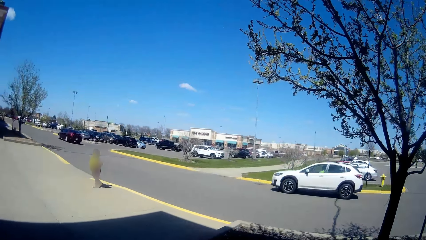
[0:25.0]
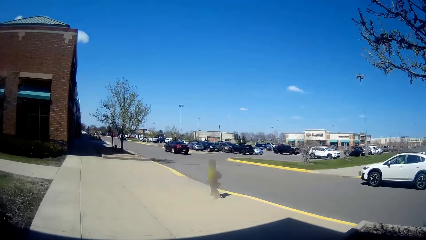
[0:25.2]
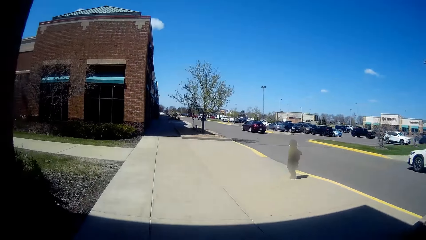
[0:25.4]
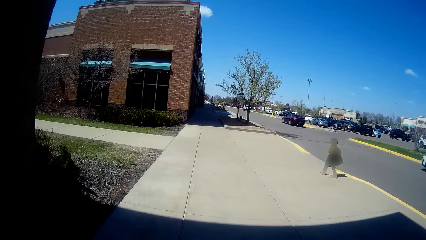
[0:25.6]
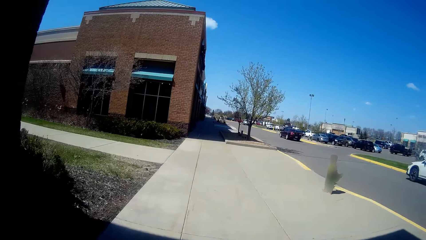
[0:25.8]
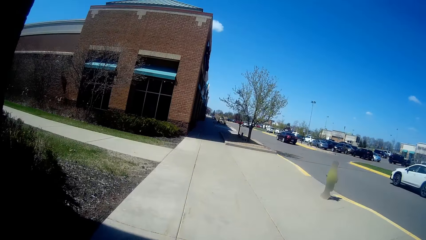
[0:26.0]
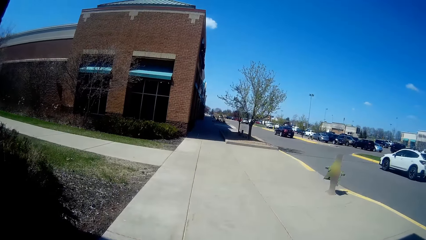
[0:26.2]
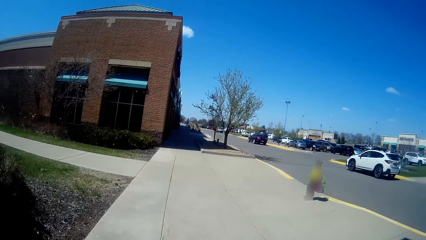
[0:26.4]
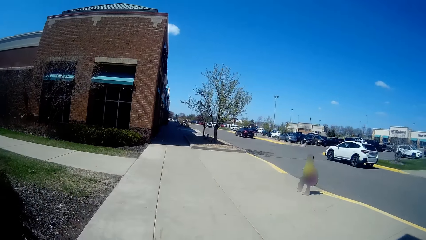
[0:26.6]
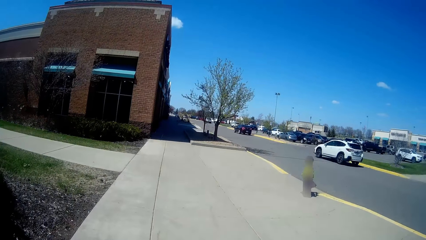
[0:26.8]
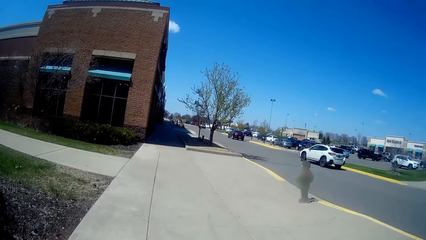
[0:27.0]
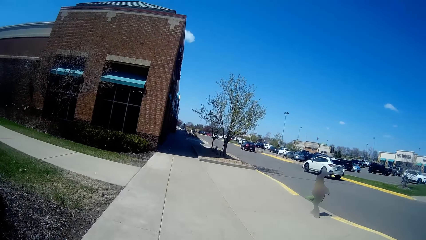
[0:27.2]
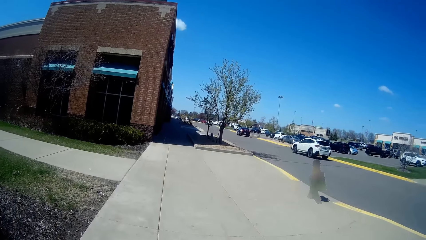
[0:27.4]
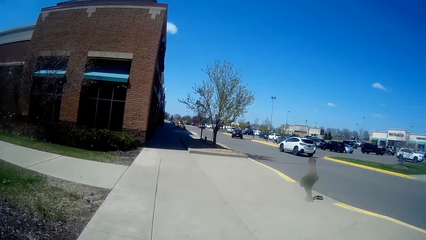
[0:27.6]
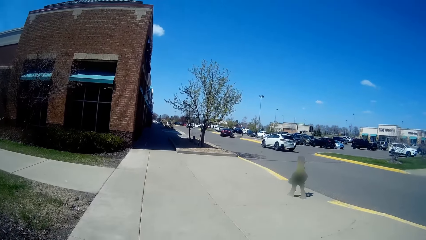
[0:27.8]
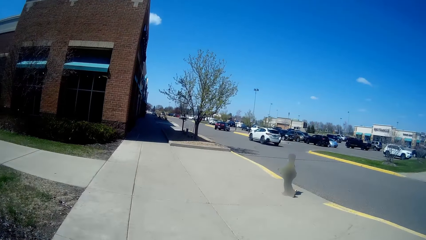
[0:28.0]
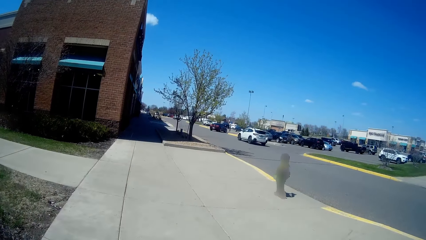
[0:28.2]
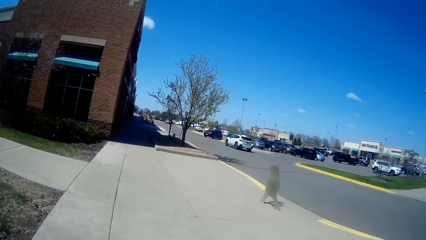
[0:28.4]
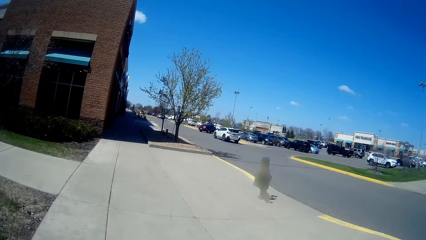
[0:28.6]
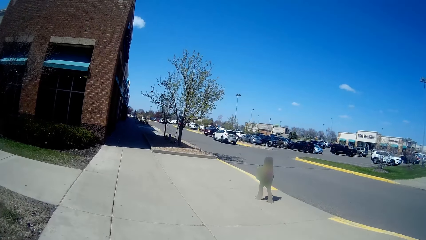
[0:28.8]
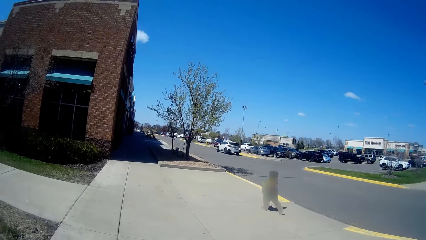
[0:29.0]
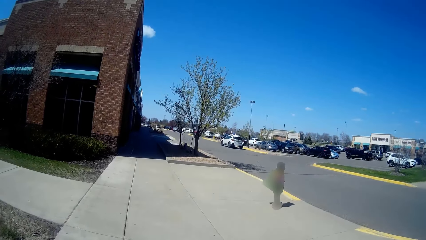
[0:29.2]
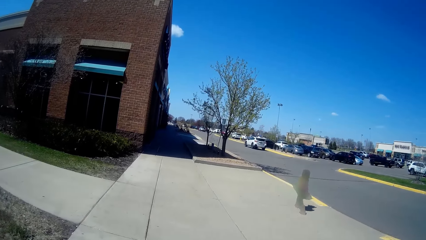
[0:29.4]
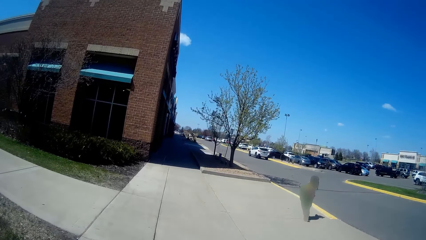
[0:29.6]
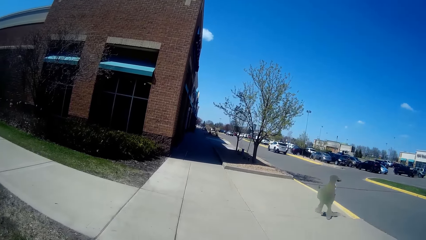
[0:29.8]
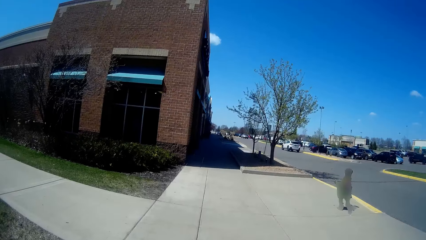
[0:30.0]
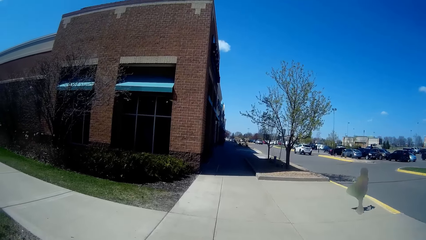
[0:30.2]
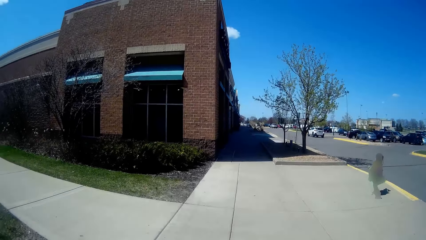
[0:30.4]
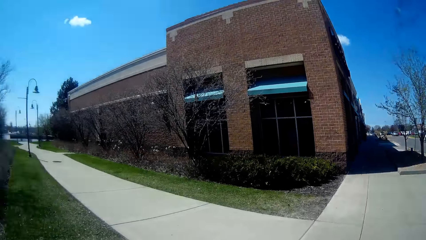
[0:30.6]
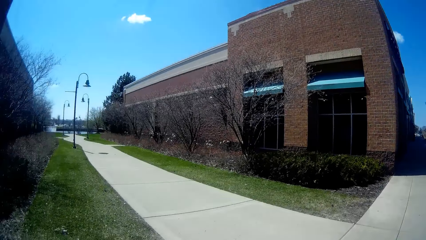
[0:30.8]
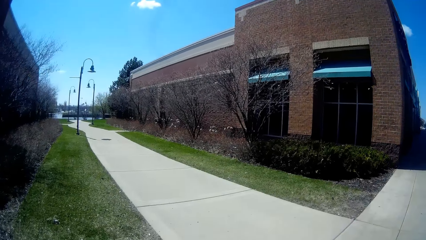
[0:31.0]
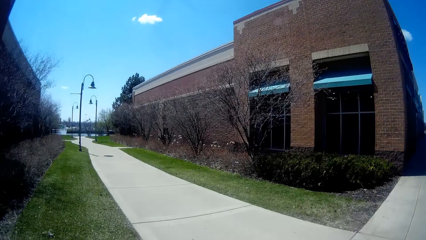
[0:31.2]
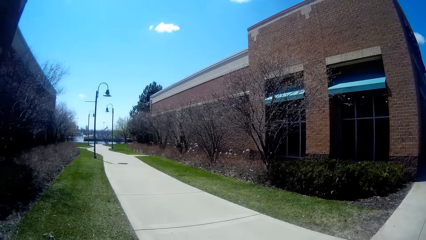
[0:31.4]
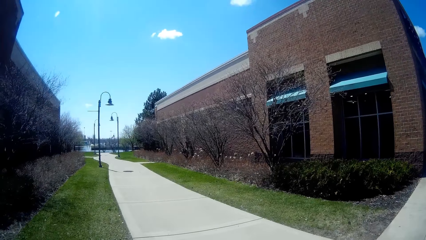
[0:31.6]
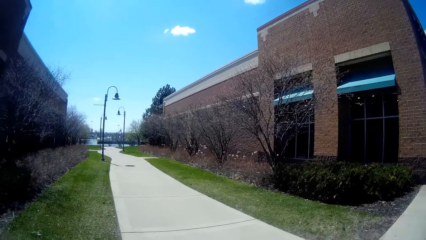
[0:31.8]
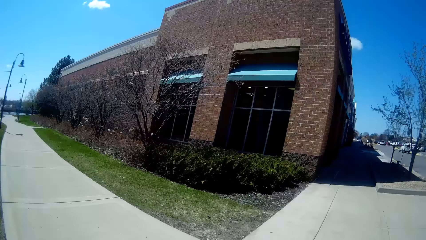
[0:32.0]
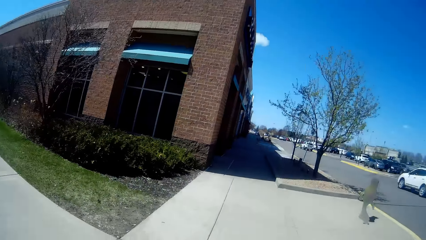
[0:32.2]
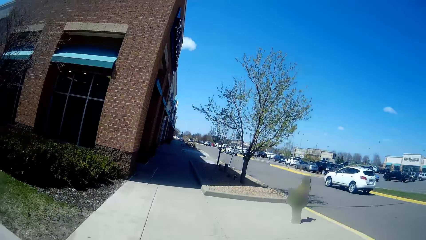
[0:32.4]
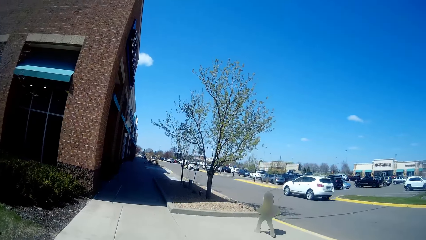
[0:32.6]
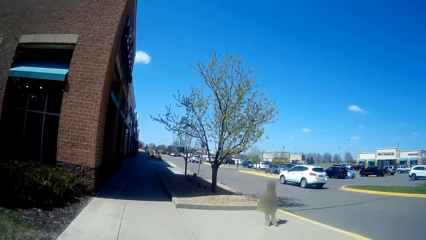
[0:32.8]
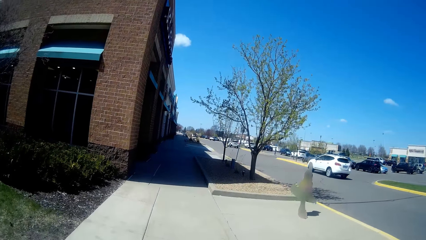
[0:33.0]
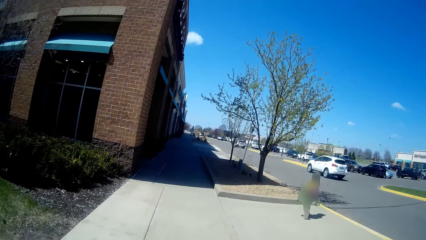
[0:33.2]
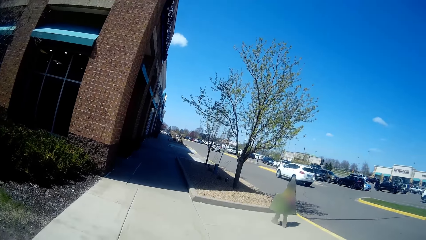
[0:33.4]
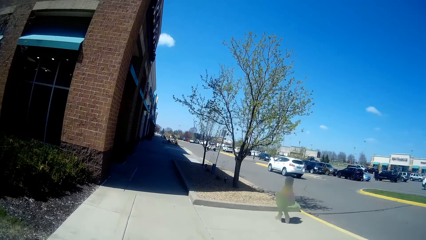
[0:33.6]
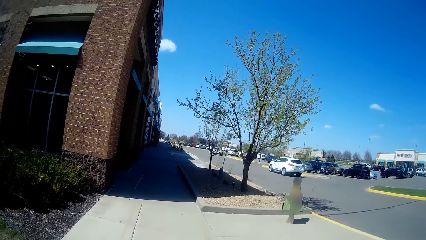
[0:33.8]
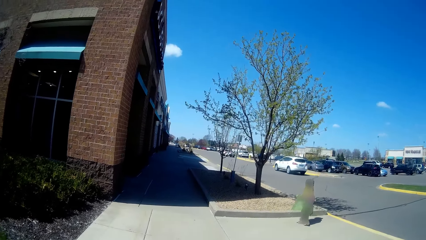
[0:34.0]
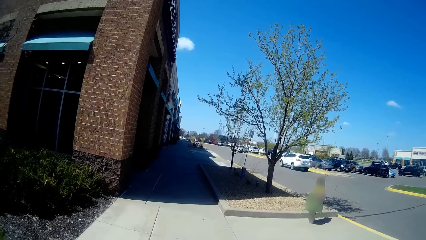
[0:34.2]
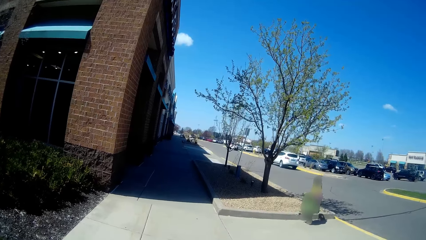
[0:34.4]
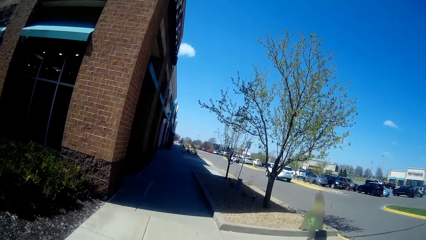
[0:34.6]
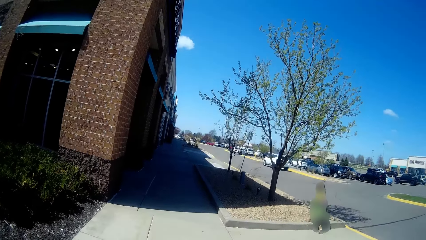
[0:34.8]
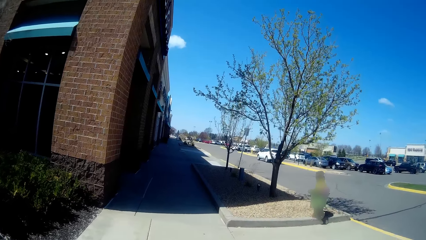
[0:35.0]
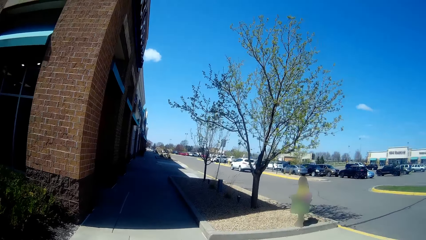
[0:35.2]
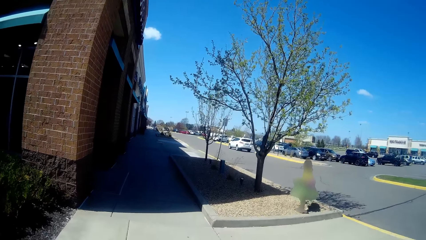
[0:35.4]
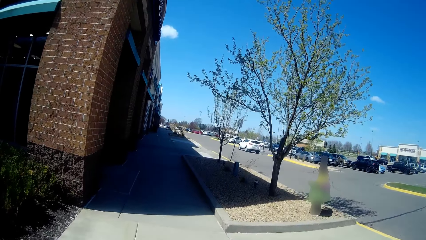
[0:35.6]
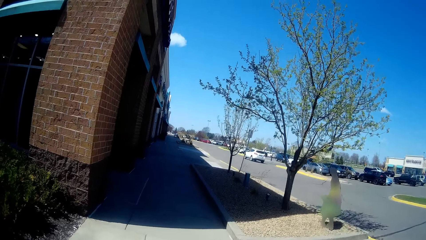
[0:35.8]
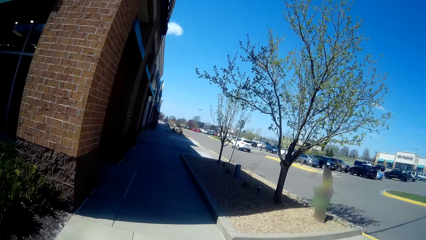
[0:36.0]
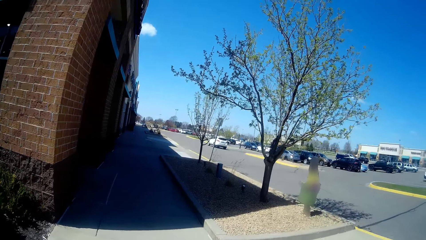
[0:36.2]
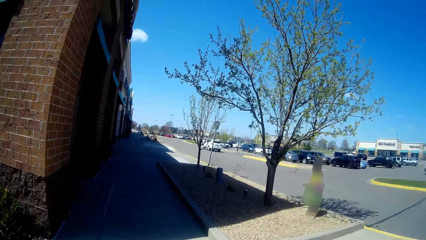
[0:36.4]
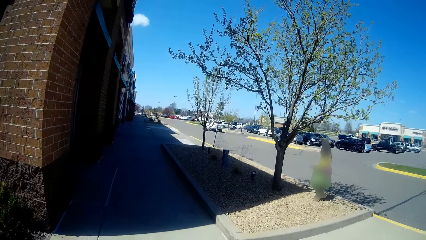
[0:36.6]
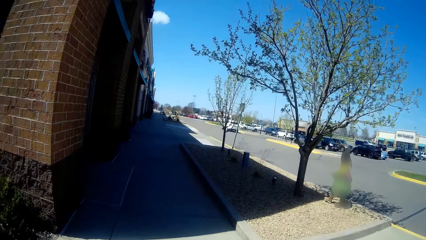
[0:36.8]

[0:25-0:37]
The camera wearer looks at the right side. They look forward. They look at the left side.
